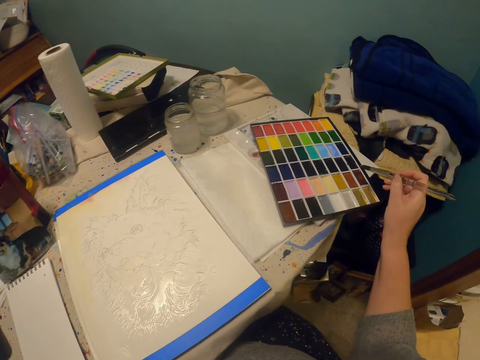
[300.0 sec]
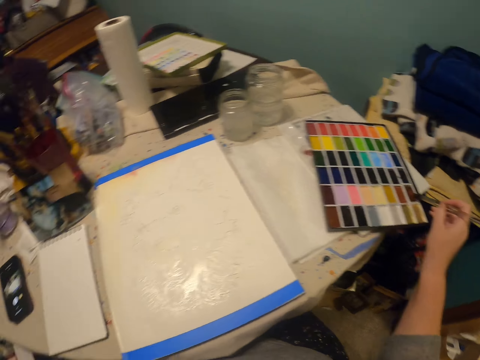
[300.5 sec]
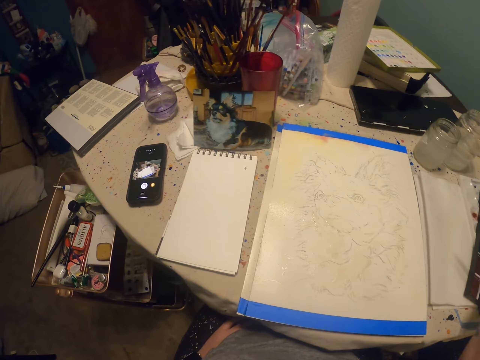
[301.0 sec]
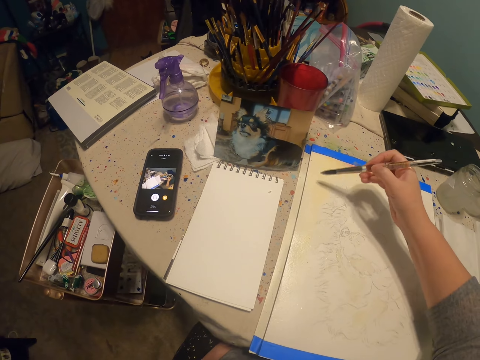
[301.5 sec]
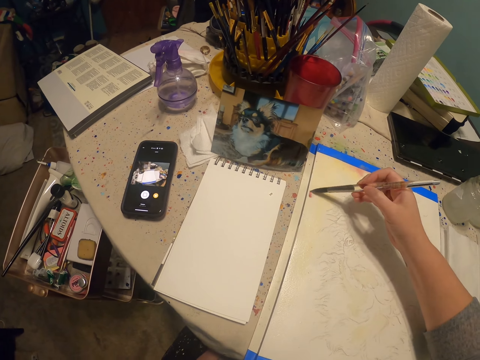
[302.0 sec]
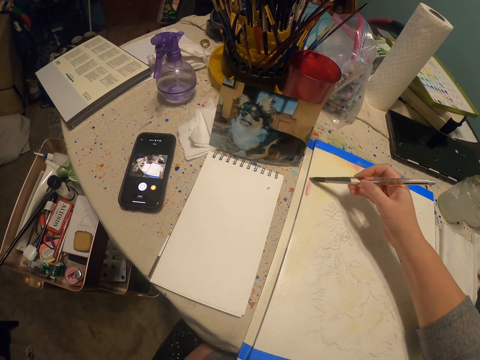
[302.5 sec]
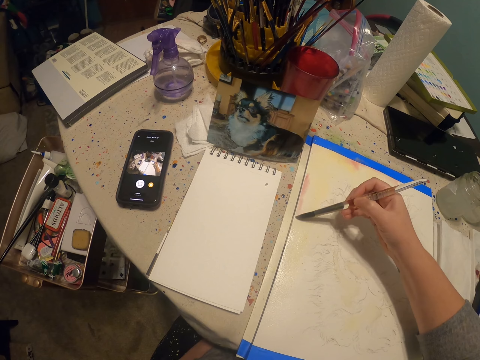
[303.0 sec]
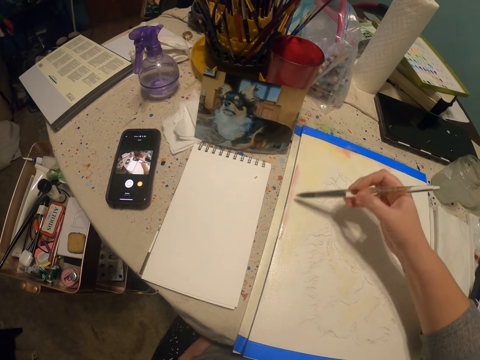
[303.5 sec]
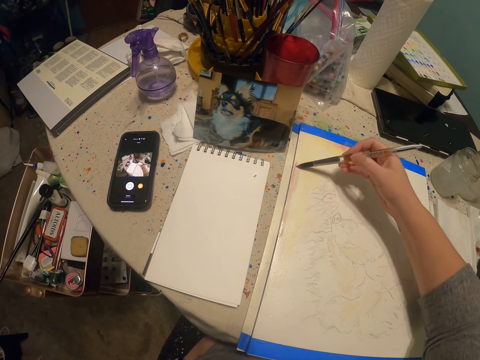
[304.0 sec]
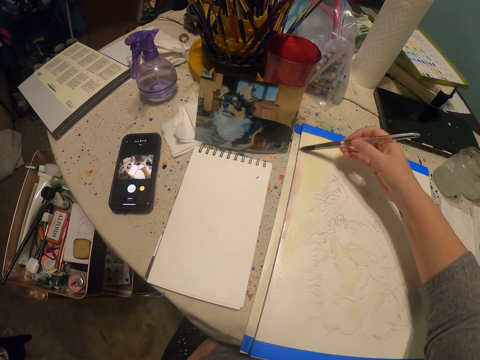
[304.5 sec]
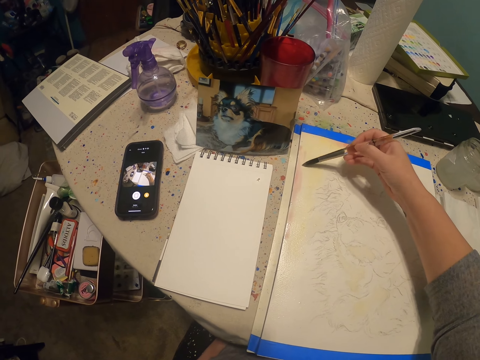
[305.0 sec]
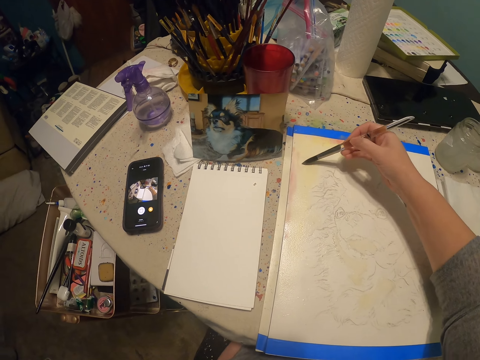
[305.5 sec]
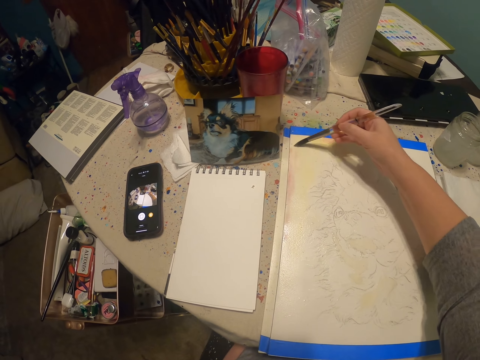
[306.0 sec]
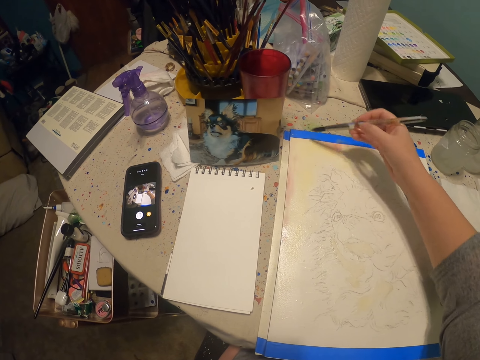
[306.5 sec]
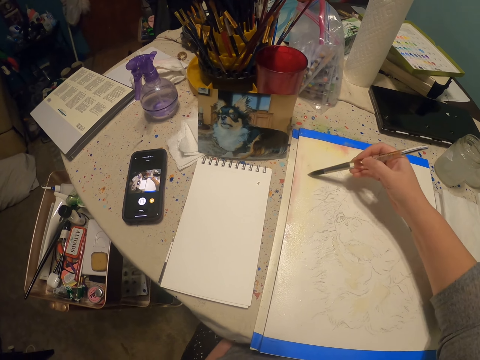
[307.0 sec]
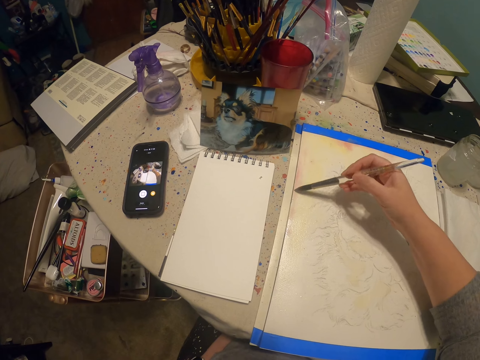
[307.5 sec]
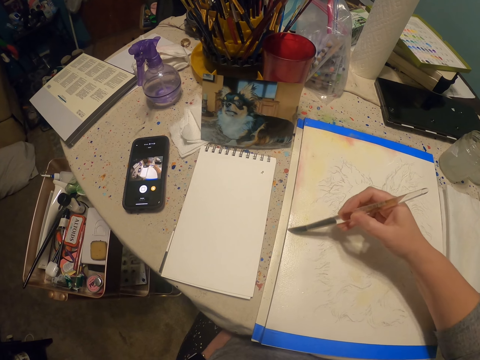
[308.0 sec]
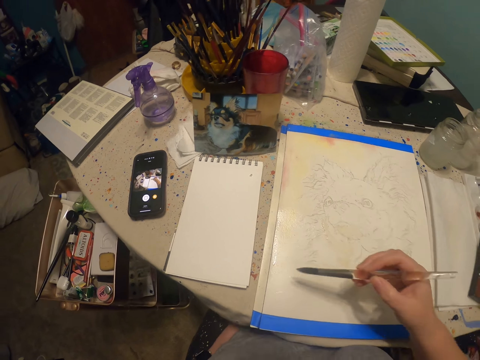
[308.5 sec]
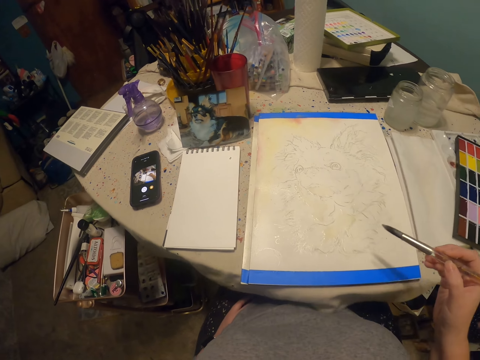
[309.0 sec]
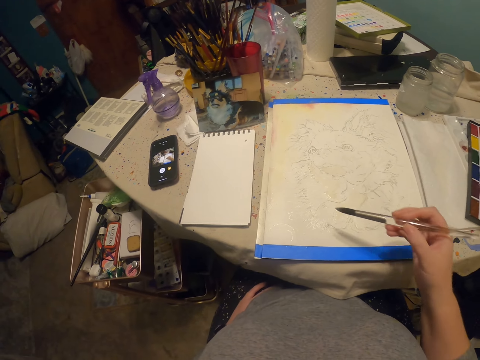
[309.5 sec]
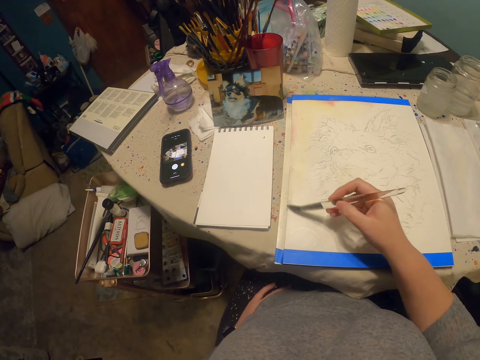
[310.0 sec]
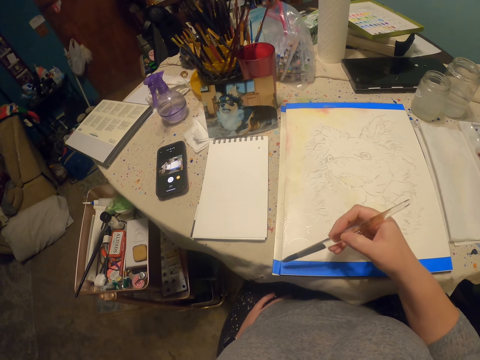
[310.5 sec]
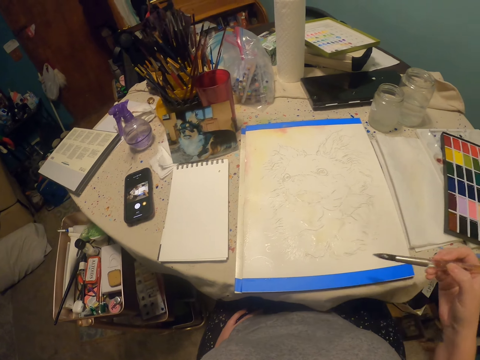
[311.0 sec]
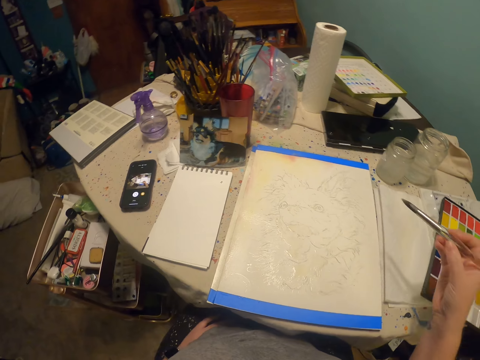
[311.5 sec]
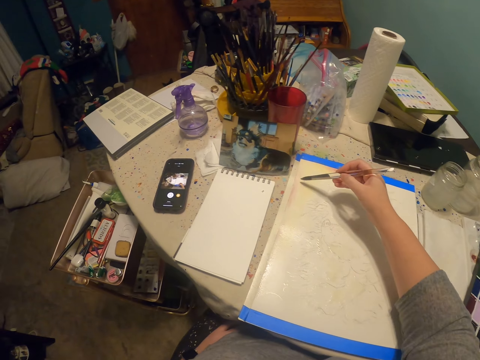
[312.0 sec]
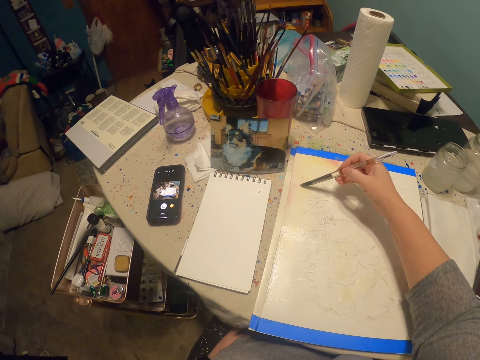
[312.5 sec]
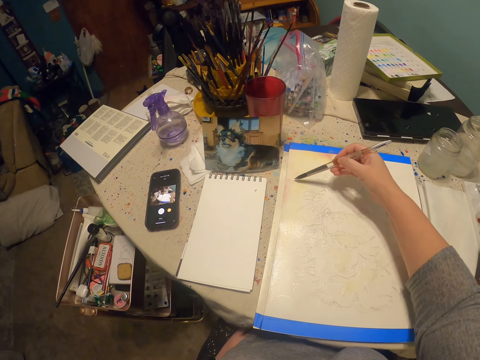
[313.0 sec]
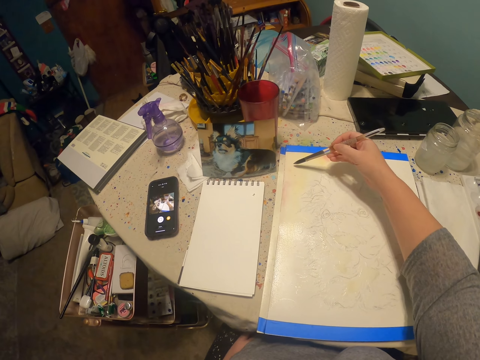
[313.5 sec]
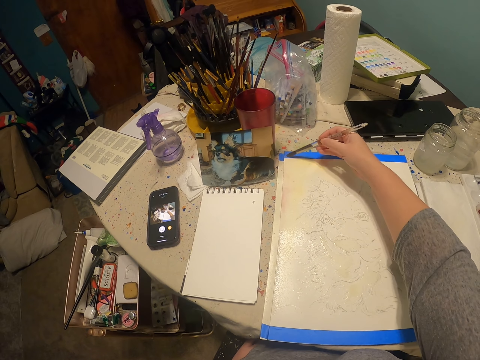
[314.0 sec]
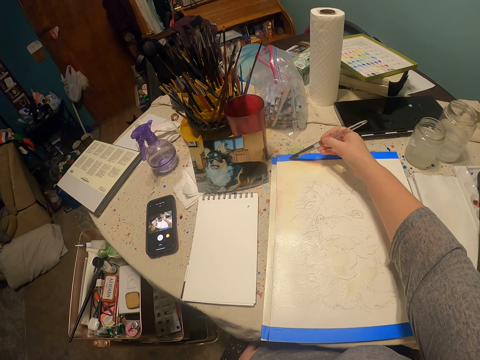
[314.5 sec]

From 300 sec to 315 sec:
The camera wearer immerses a paint brush in watercolor. They paint on a paper and draw on the paper.

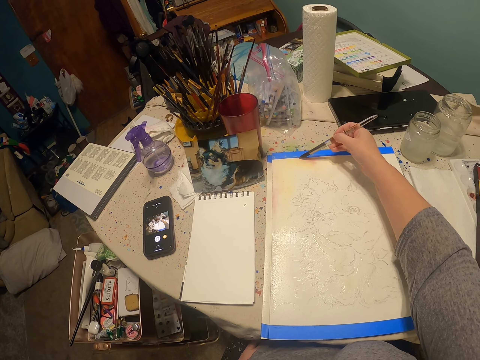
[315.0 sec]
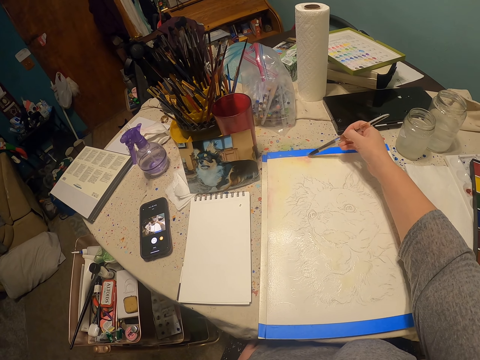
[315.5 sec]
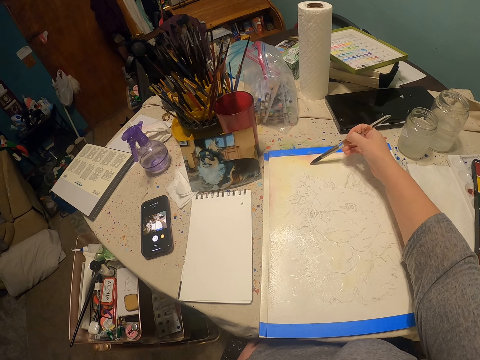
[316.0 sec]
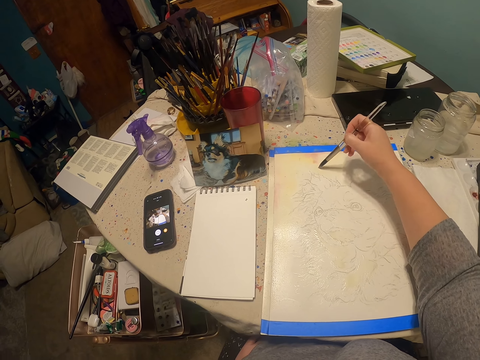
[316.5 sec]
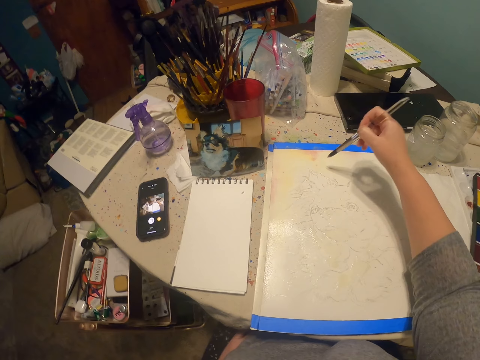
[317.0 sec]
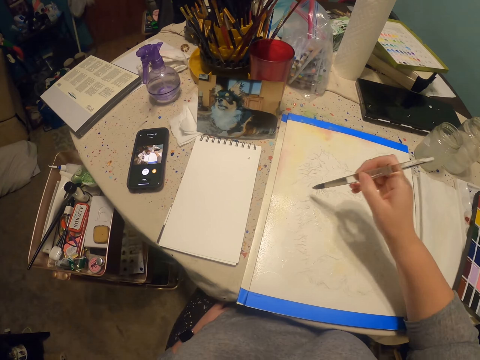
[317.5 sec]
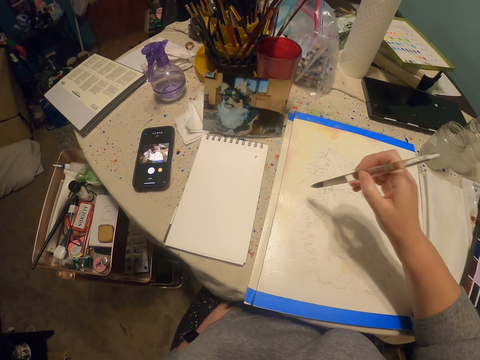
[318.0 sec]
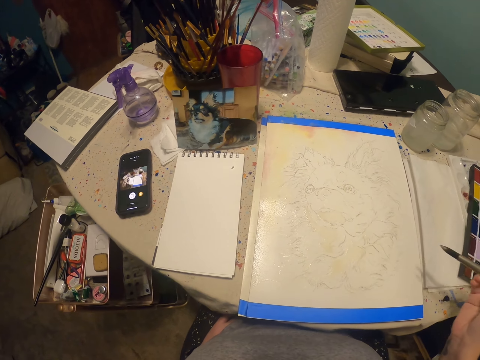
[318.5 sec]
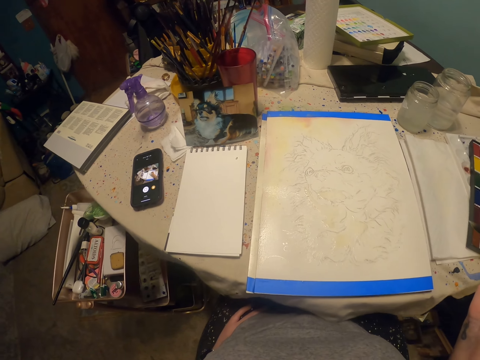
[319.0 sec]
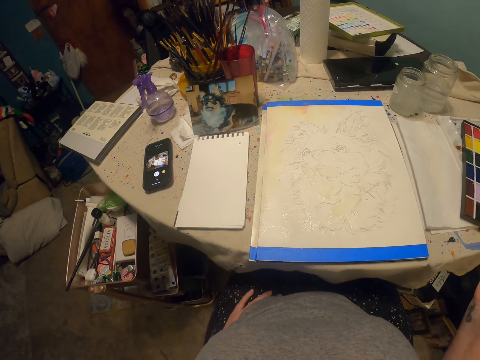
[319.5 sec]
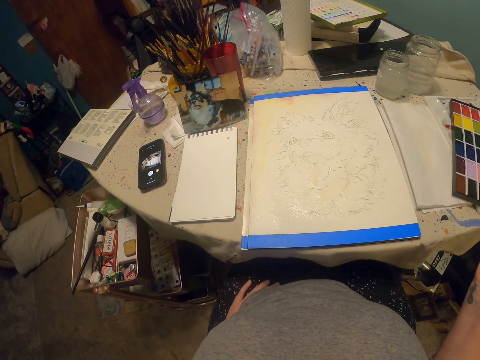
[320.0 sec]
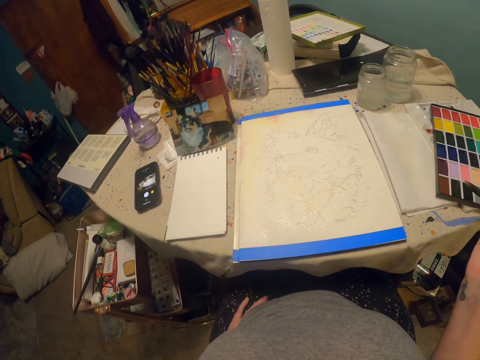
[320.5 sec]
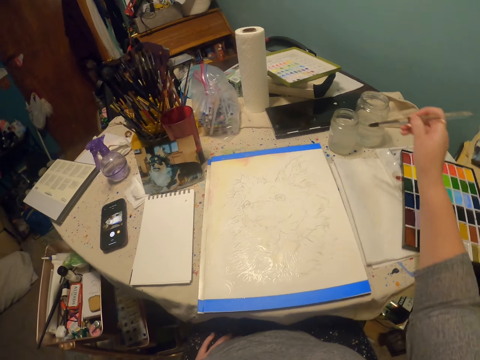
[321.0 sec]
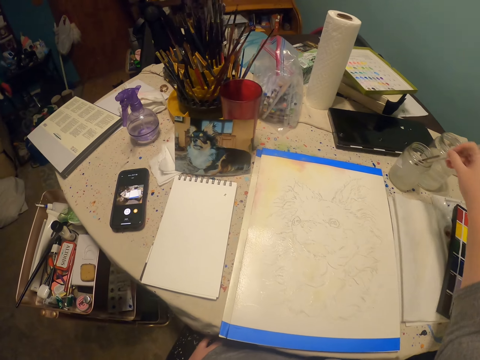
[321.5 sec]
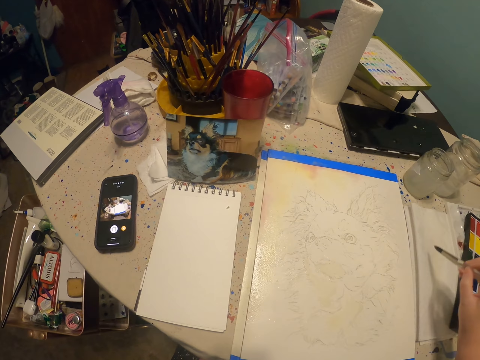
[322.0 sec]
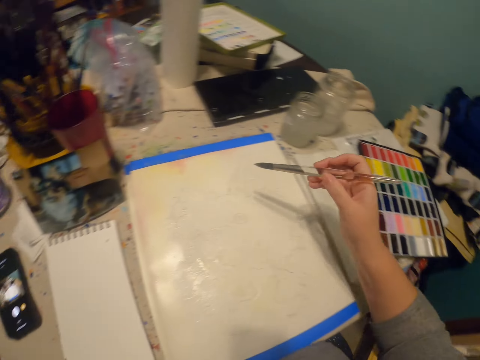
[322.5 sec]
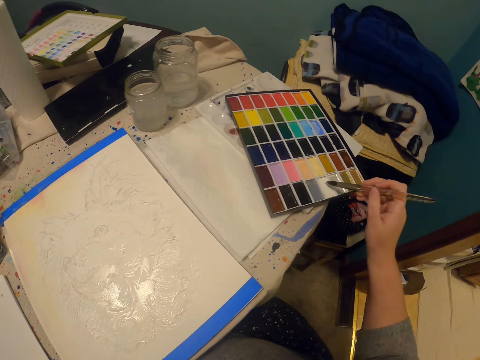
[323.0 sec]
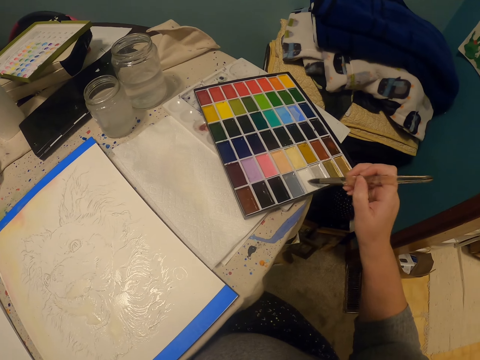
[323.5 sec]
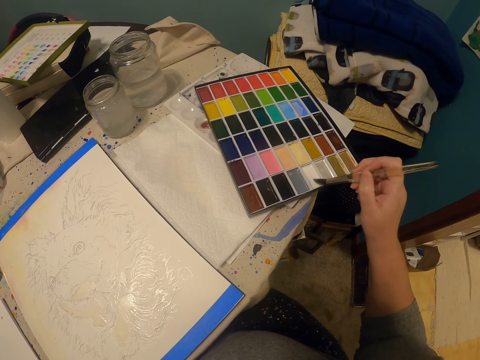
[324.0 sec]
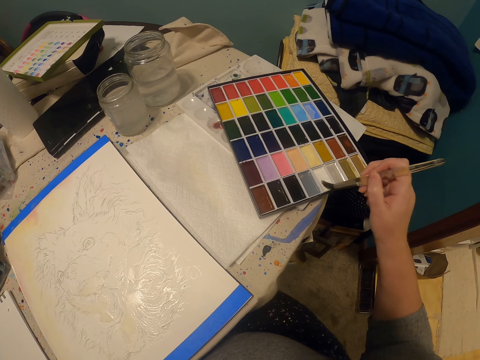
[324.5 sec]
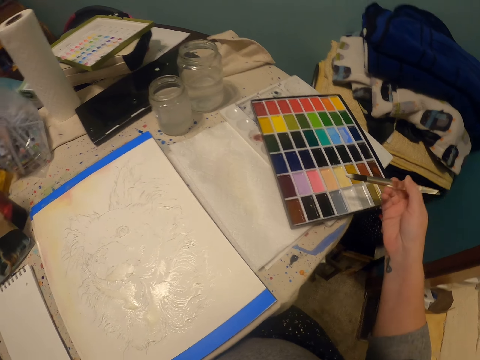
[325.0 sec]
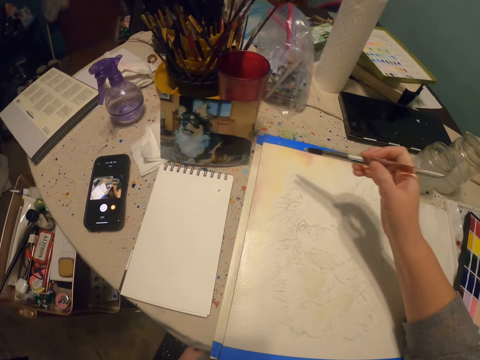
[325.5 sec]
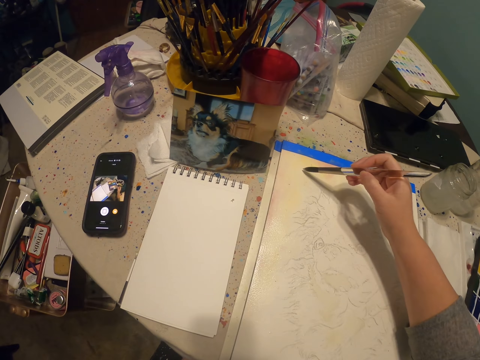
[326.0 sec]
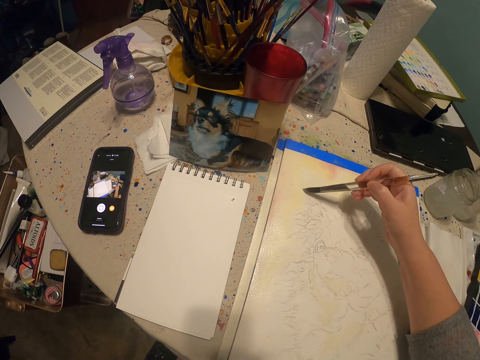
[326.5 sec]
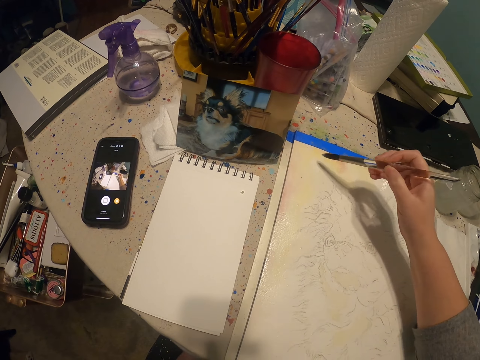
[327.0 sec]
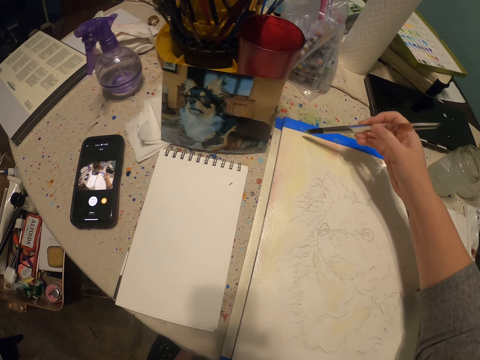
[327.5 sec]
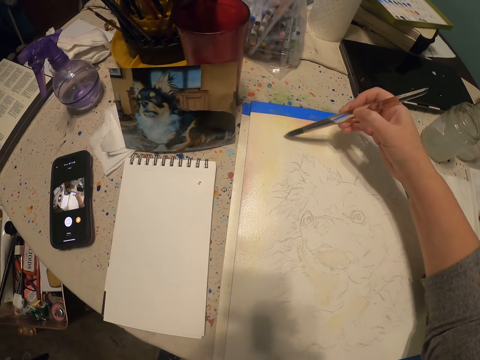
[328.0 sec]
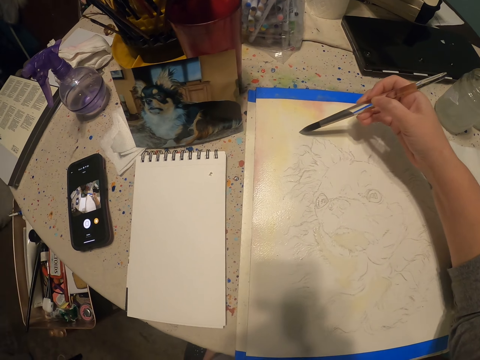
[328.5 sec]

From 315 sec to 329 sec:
The camera wearer looks at the portrait. They dip a paint brush in a jar of water. They wipe the tip of the brush on the paper. They dry the paint brush on the cloth. They immerse the brush in watercolor. They draw on the paper and paint on the paper.
